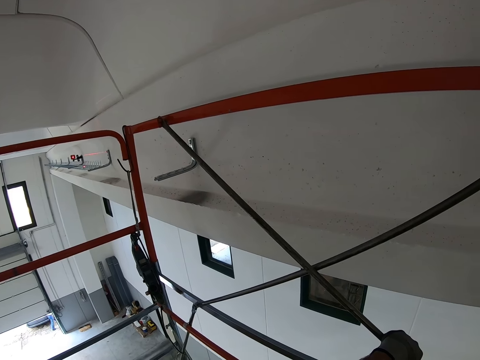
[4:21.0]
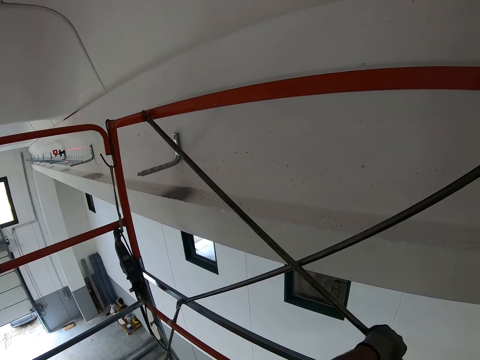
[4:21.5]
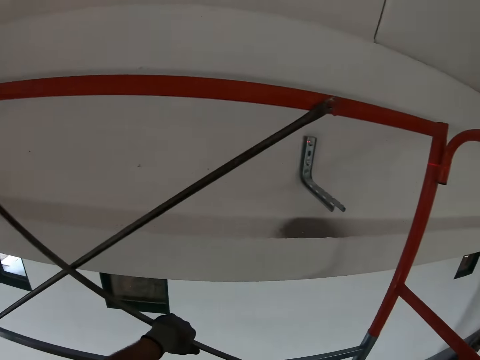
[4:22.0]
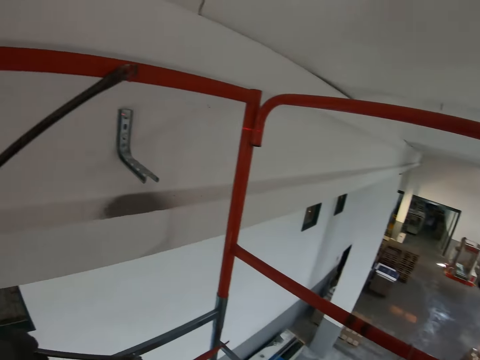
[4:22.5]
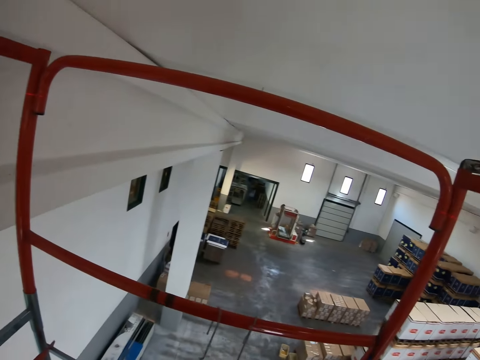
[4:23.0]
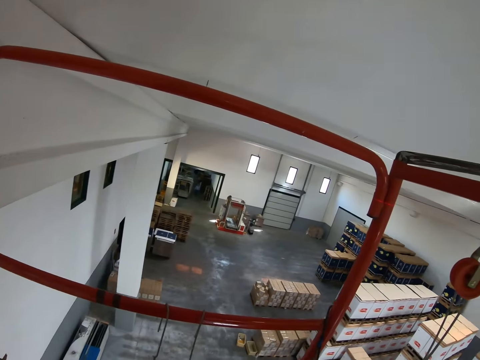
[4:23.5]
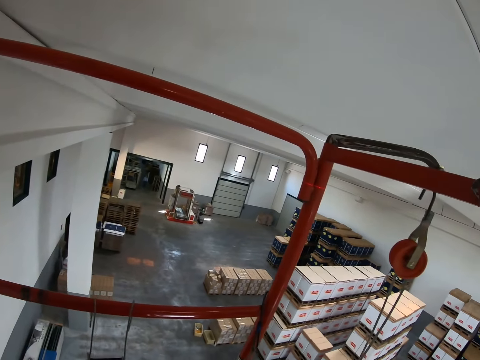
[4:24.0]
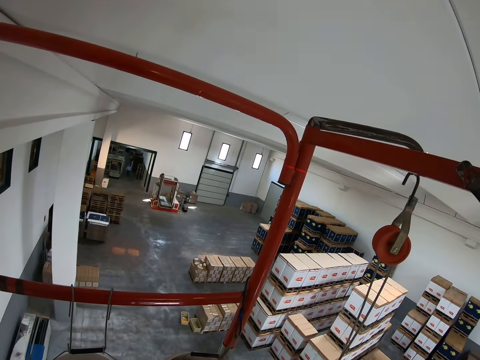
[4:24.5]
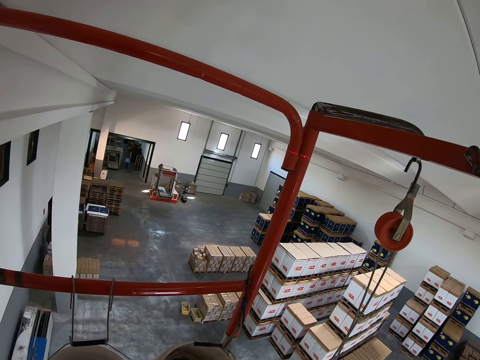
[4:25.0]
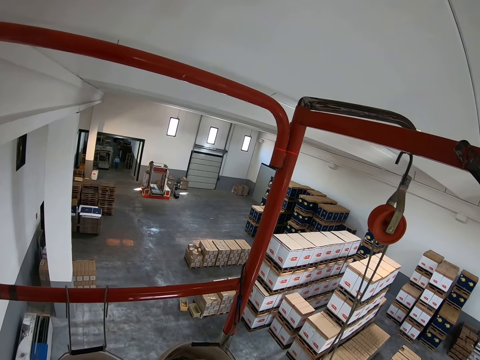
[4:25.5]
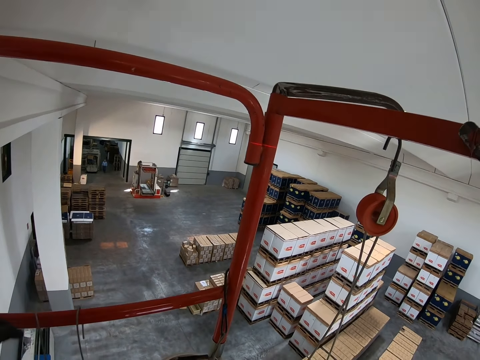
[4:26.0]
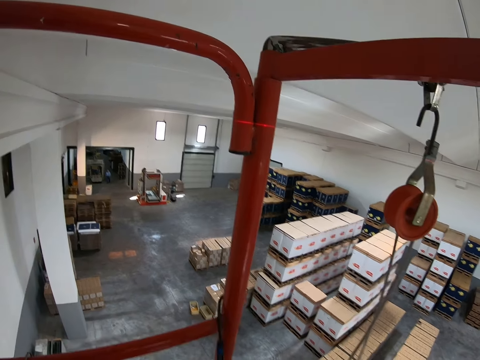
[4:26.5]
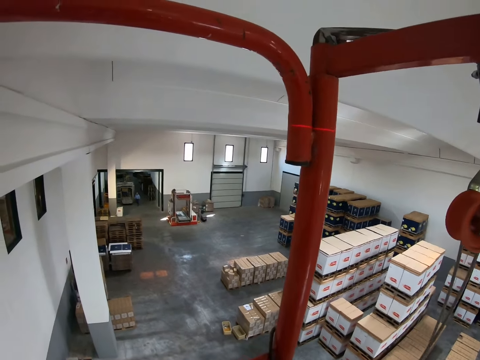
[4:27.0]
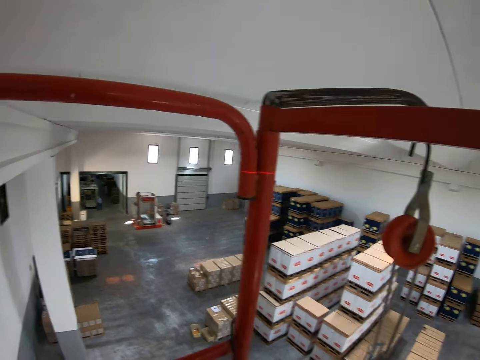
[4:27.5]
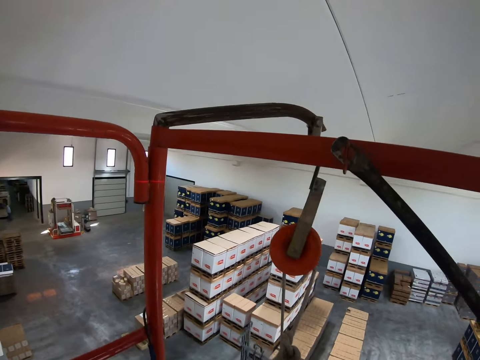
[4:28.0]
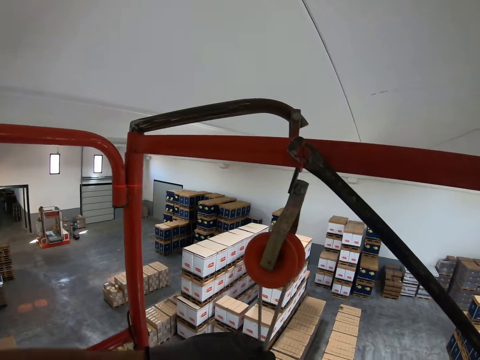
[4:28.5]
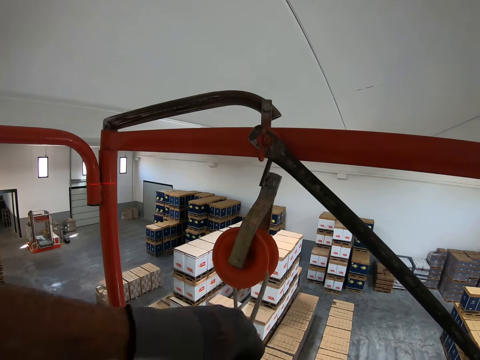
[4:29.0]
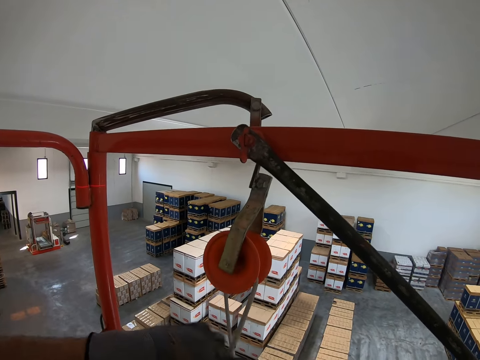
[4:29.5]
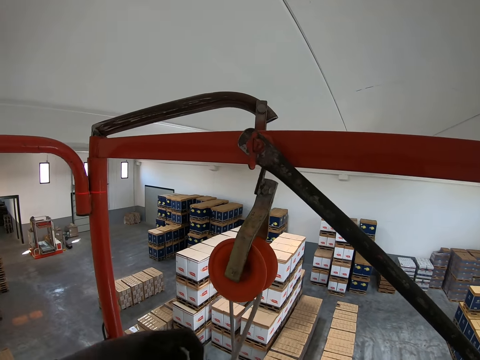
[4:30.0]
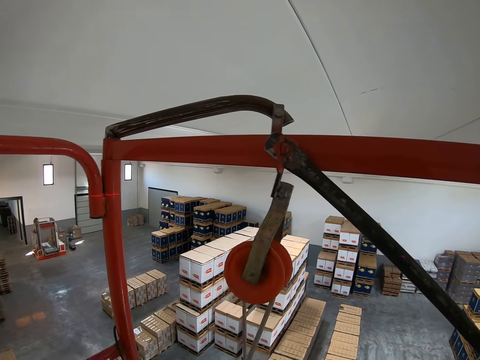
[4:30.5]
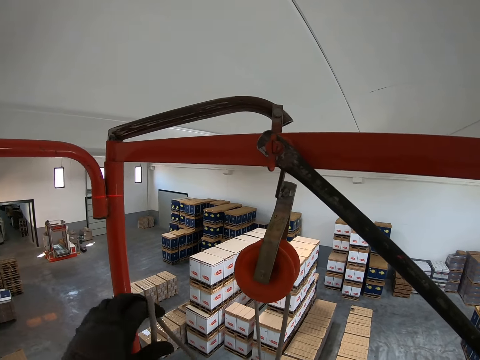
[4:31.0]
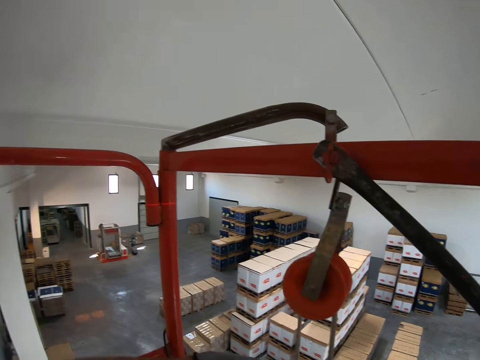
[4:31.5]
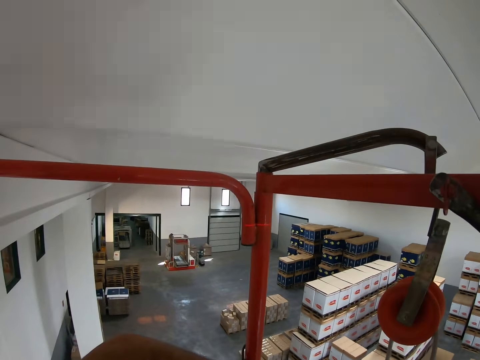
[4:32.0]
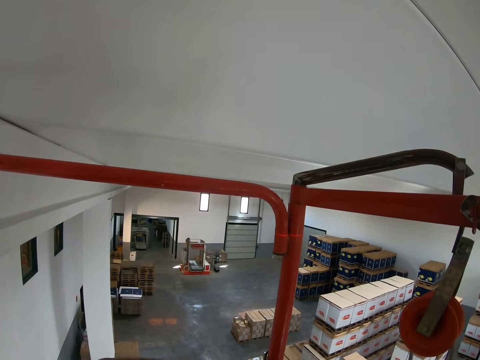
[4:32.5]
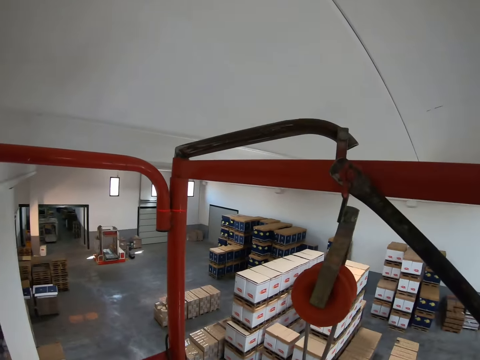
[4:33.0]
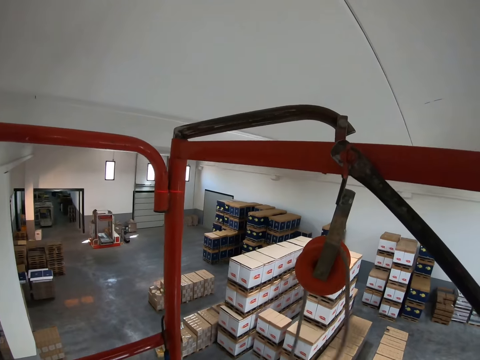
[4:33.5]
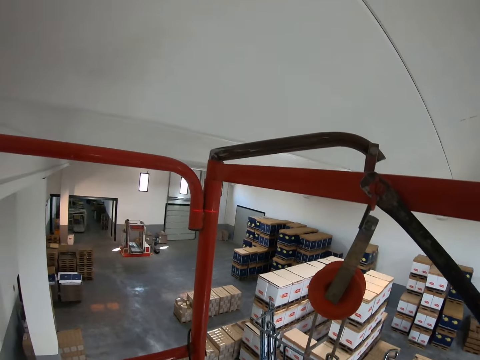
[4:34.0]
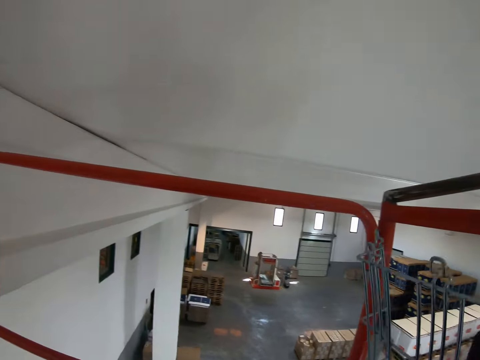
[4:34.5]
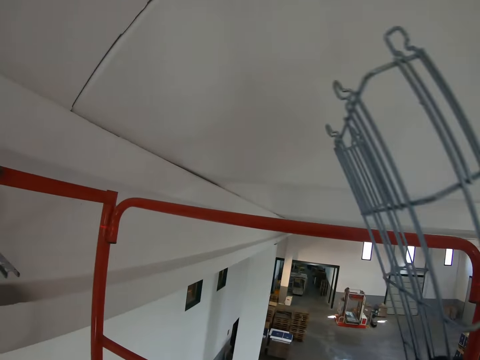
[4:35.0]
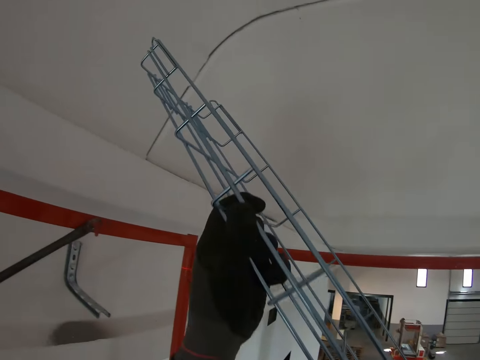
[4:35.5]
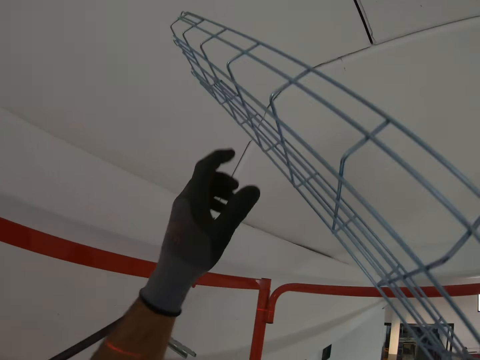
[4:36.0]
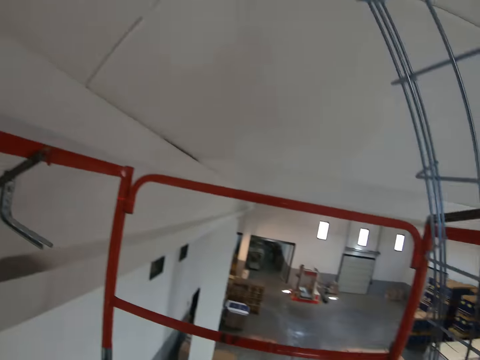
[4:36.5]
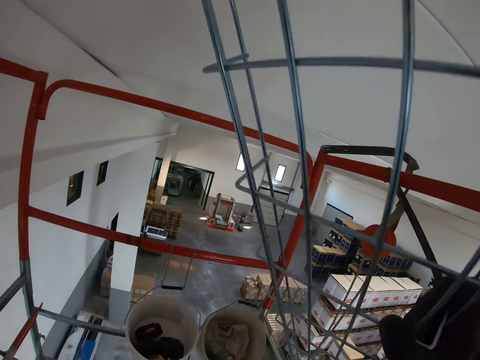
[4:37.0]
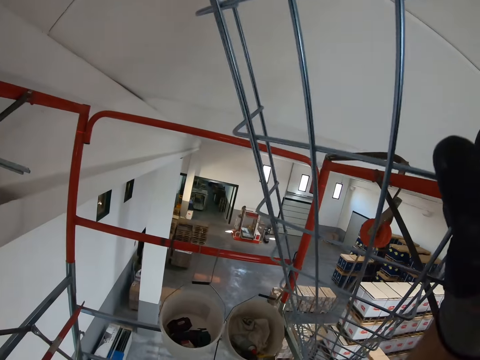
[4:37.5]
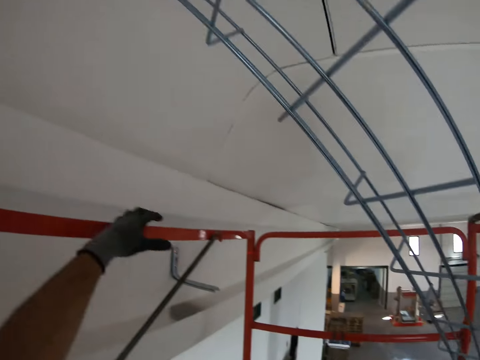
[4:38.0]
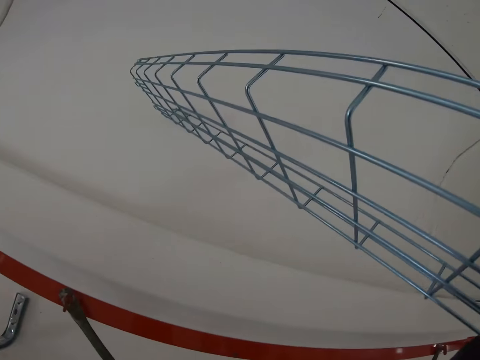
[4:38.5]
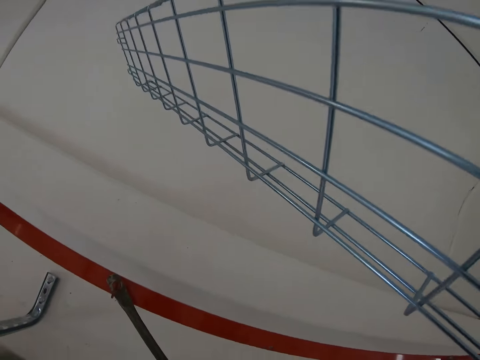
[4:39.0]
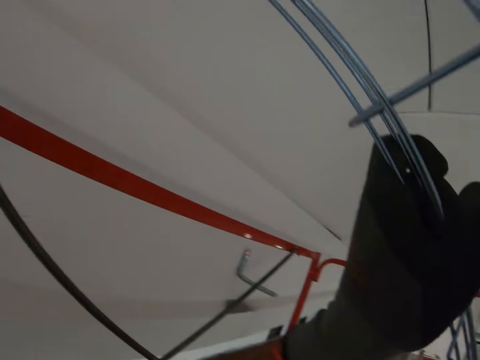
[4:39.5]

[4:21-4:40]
A person walks out of the room. The camera wearer turns in the room. They look right. They hold the rope. They pull the rope. They lift the wire mesh.

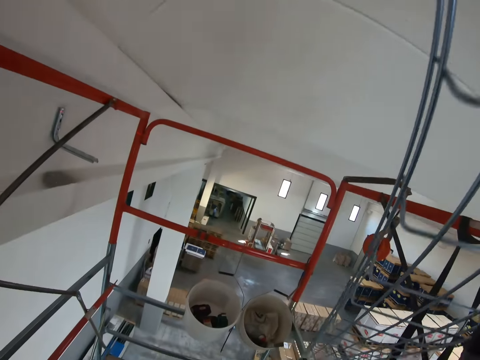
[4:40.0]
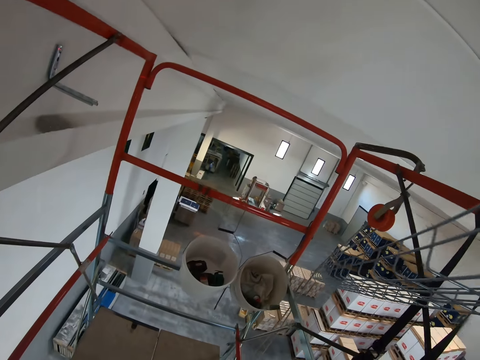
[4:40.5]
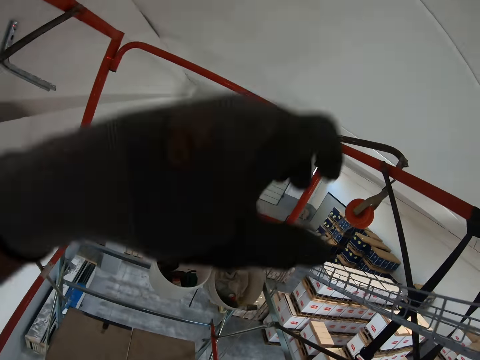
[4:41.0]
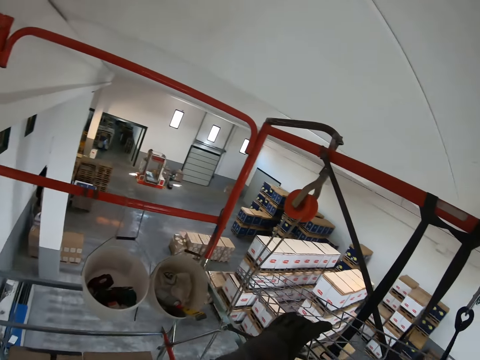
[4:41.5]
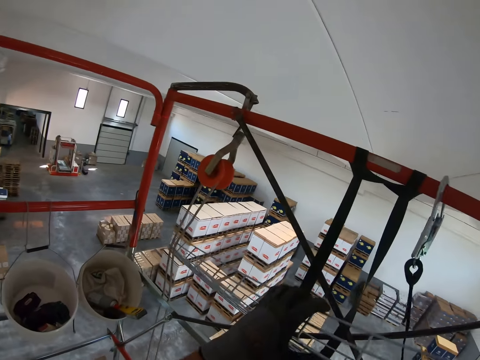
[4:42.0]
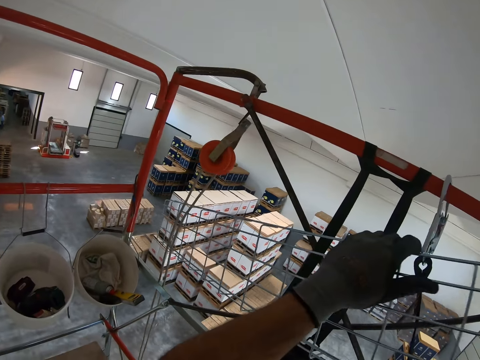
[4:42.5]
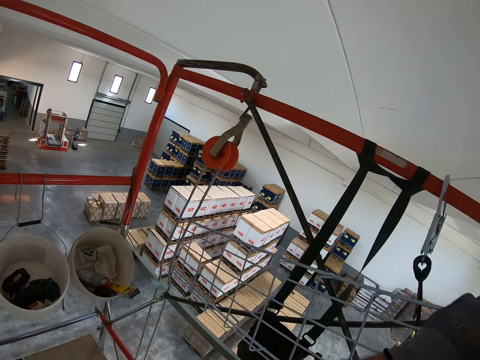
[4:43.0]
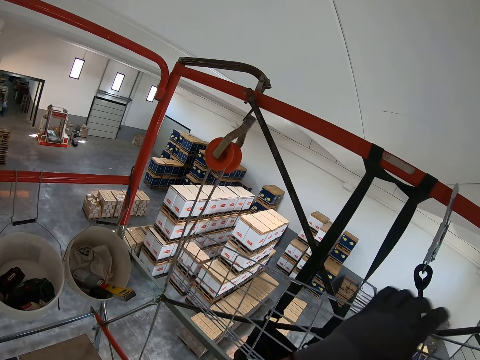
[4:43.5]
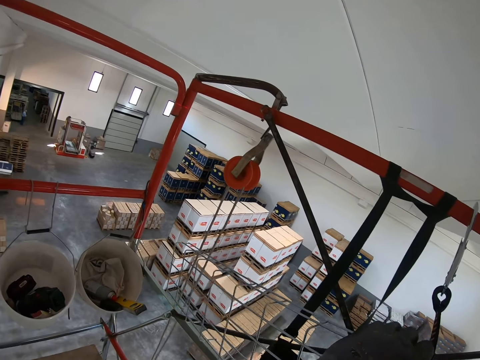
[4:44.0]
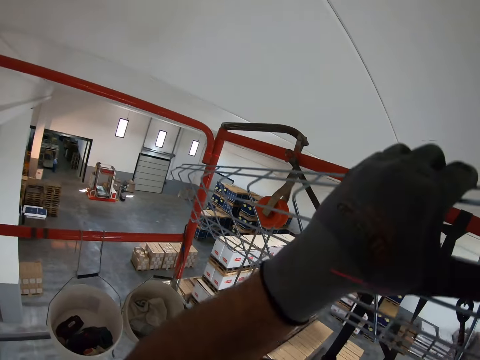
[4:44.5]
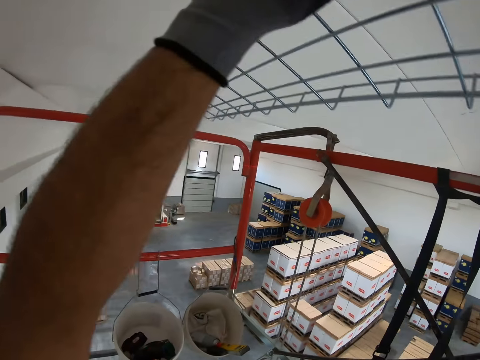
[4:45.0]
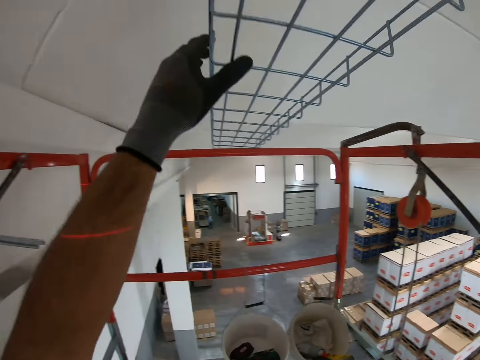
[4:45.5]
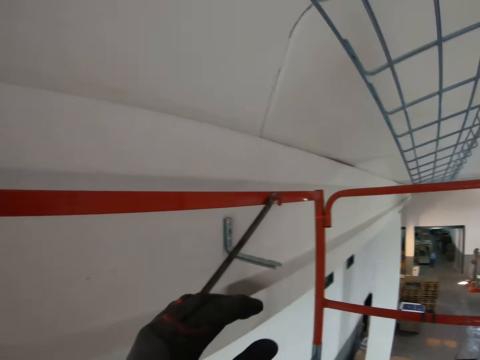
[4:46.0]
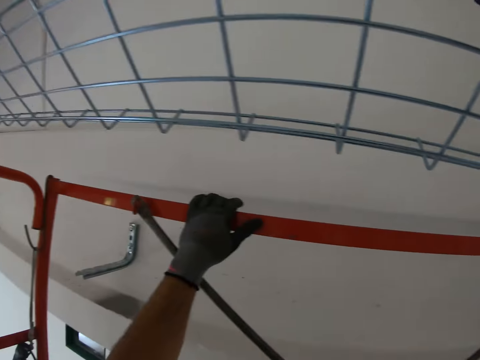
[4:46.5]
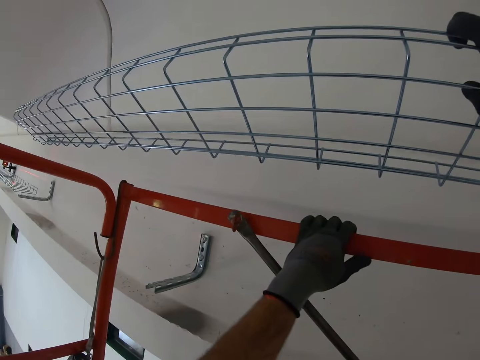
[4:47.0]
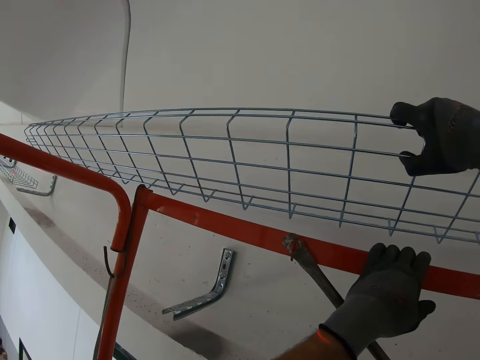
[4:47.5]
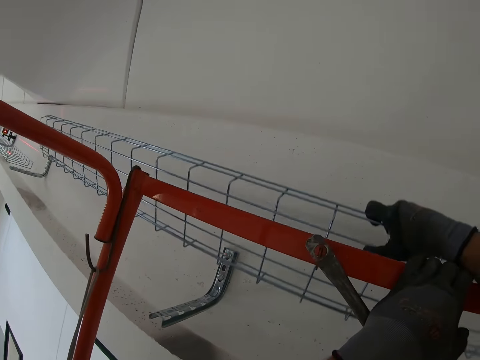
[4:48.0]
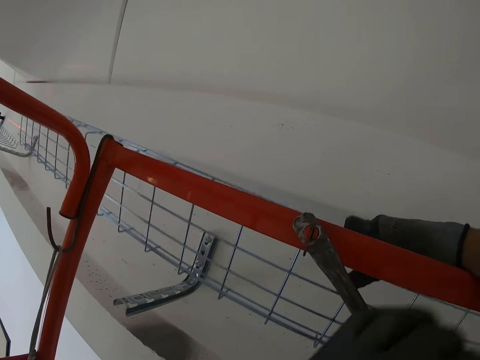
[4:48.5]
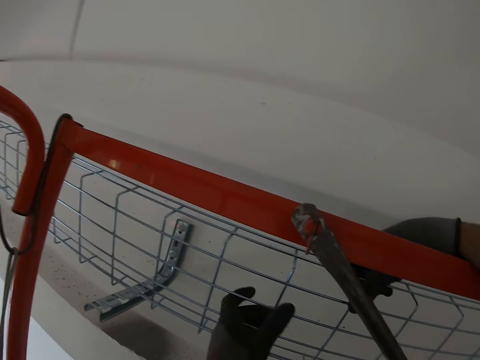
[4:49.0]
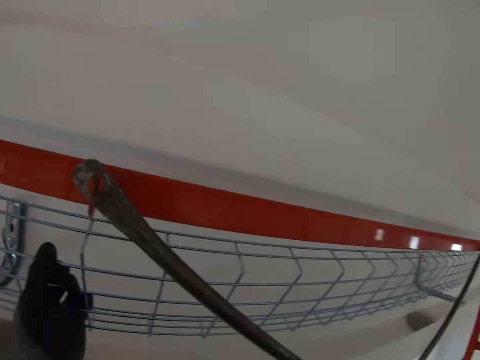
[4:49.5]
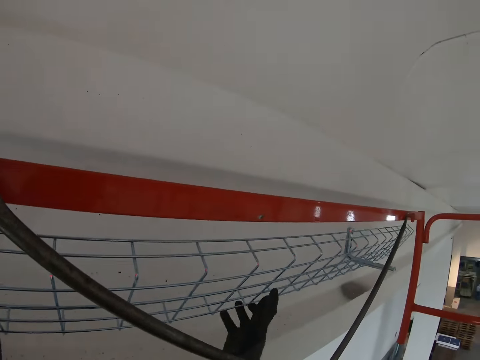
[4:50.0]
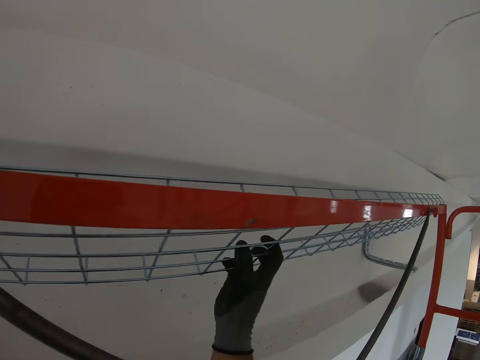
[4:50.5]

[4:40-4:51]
The camera wearer puts the wire mesh on the hooks on the wall.
